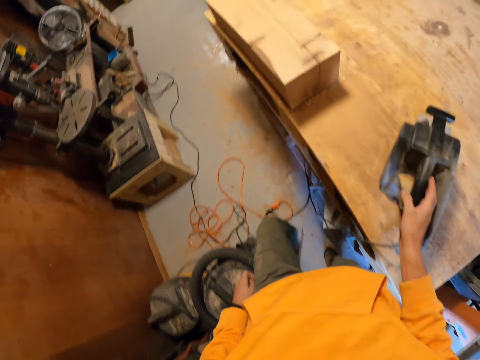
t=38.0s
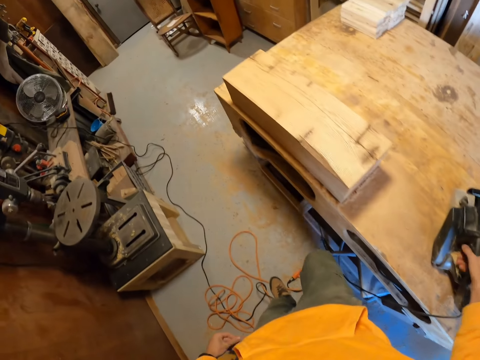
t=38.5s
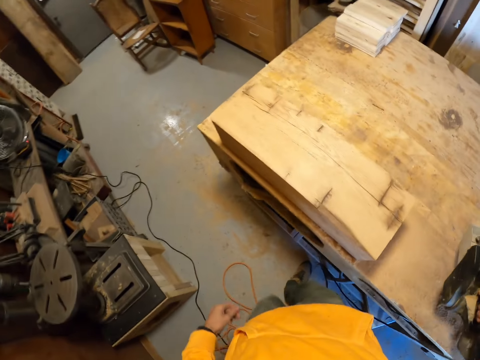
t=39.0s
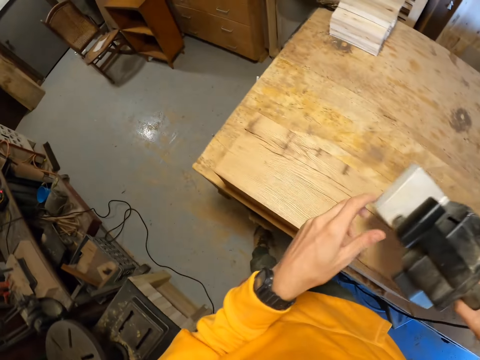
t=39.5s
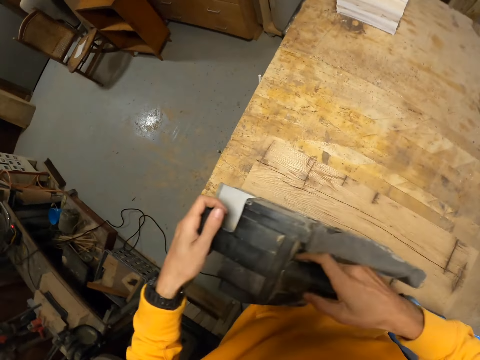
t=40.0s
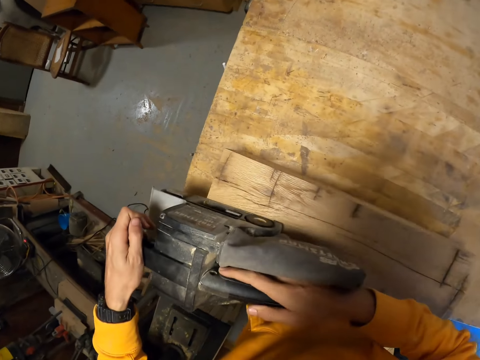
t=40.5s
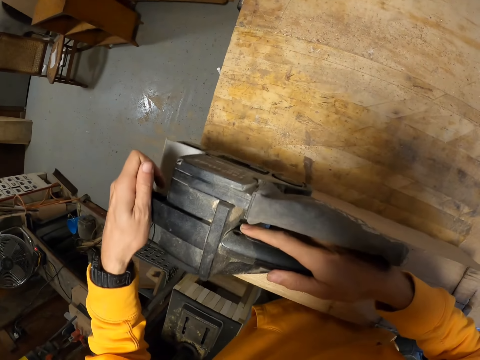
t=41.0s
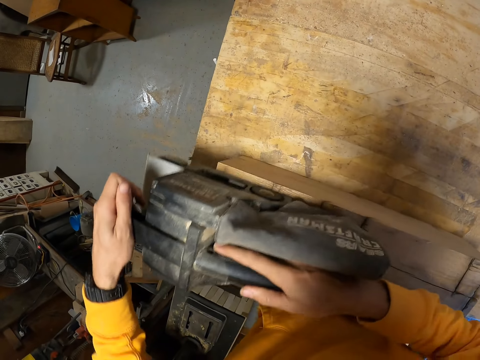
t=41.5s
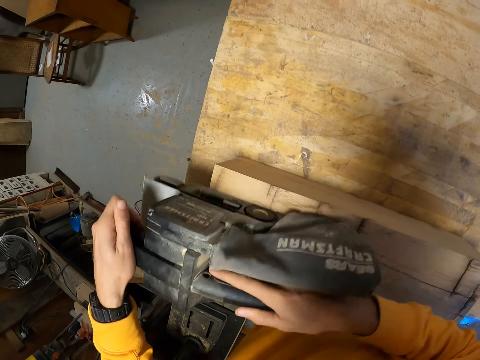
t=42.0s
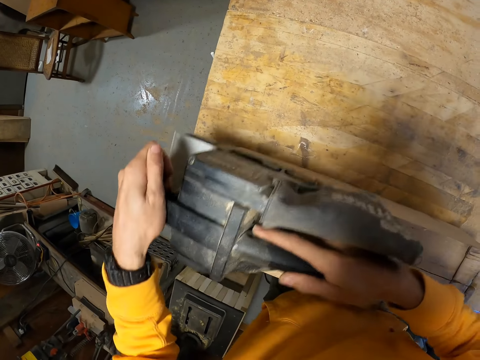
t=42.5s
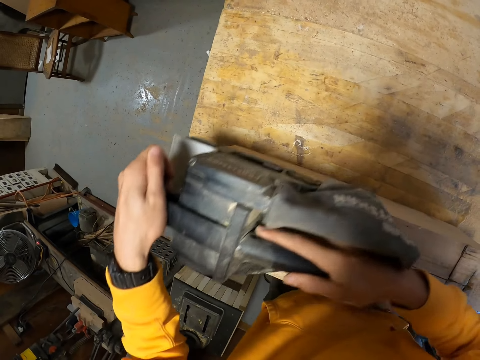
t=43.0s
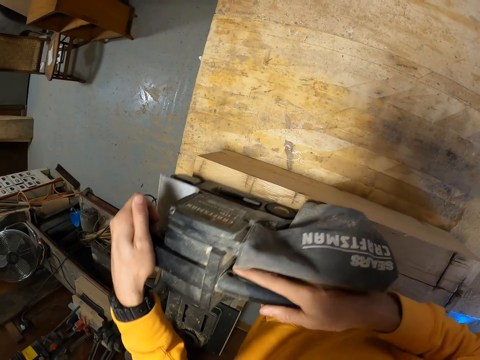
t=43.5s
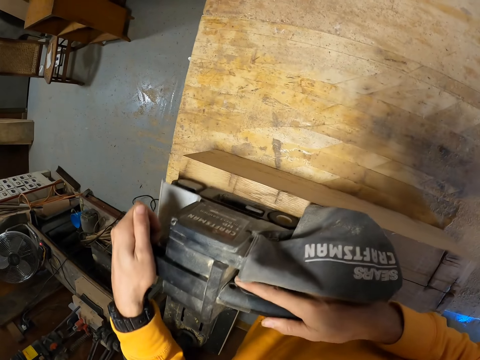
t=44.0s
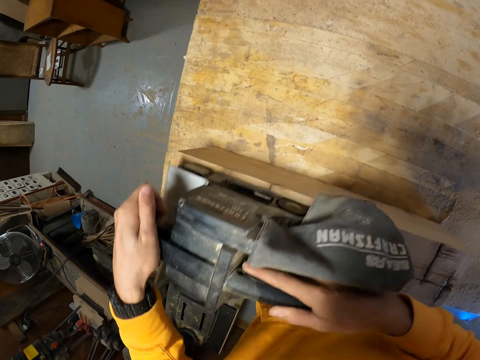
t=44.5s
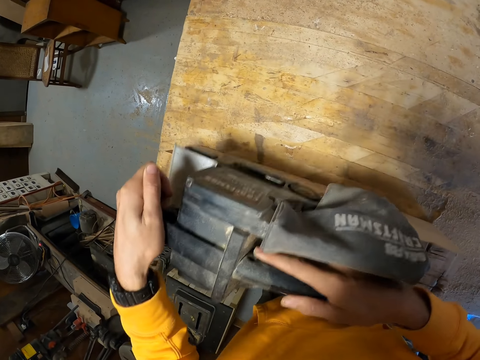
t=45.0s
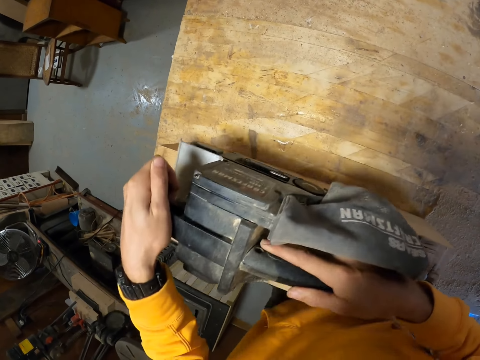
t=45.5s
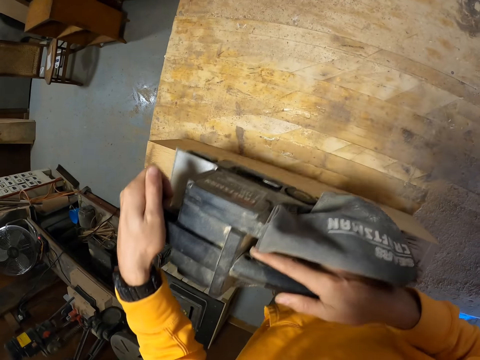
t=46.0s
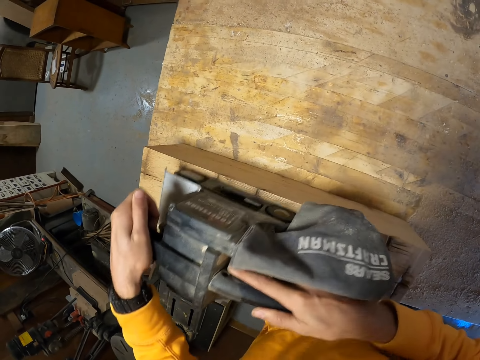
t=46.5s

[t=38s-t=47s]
The camera wearer picks up a belt sander. They hold the sander. They smoothen the wood surface.

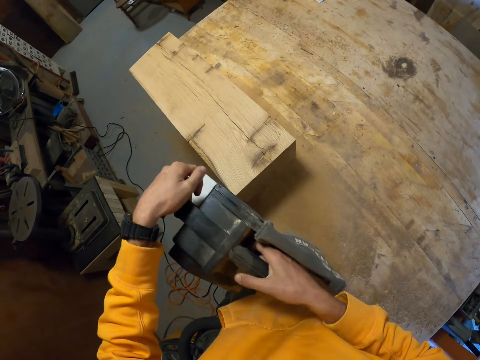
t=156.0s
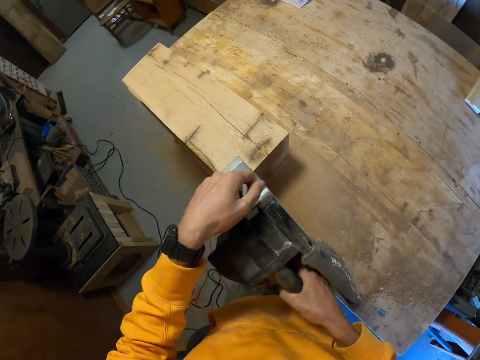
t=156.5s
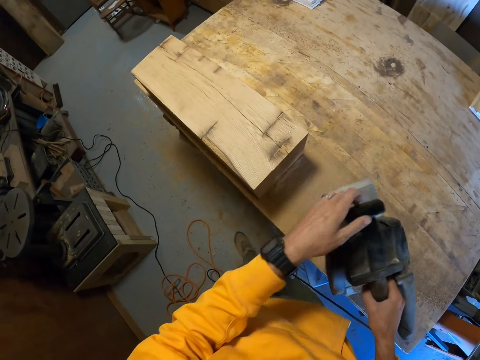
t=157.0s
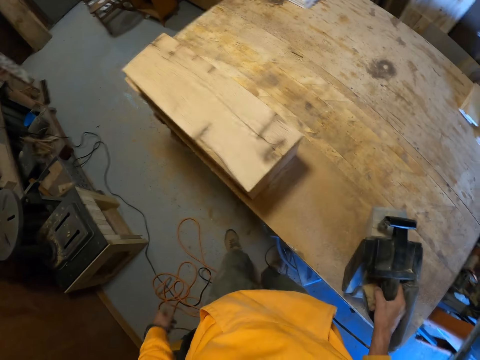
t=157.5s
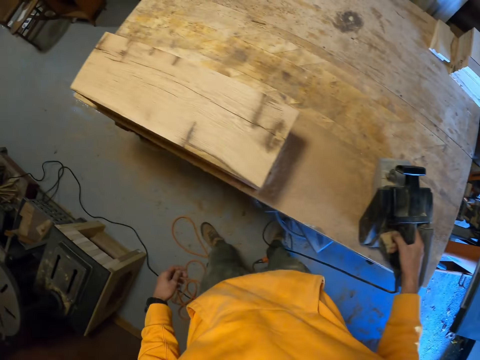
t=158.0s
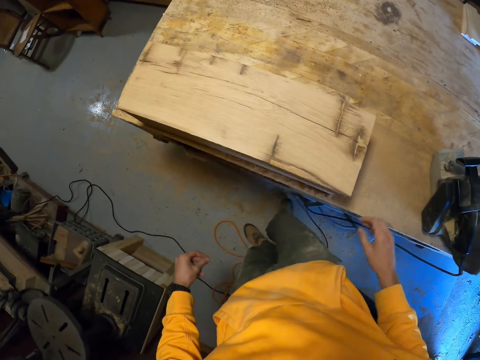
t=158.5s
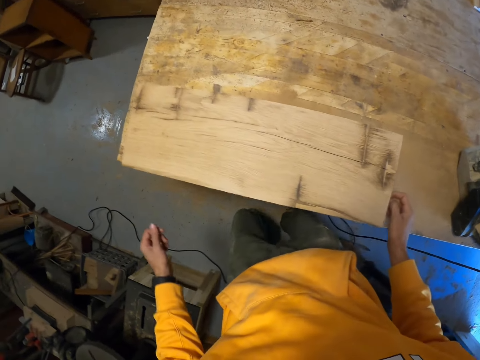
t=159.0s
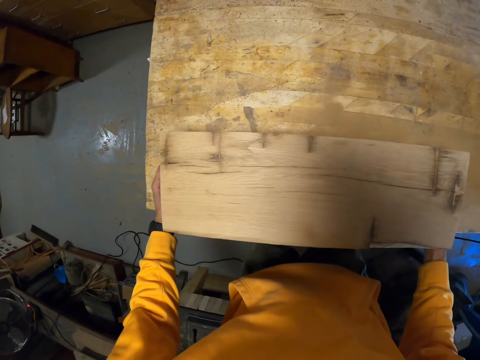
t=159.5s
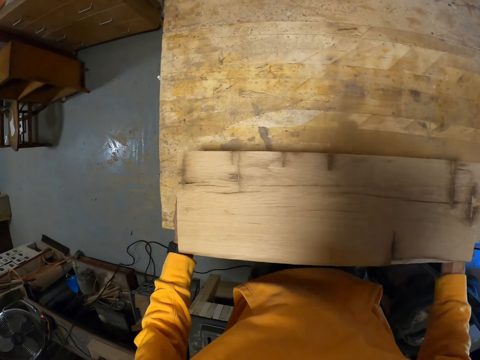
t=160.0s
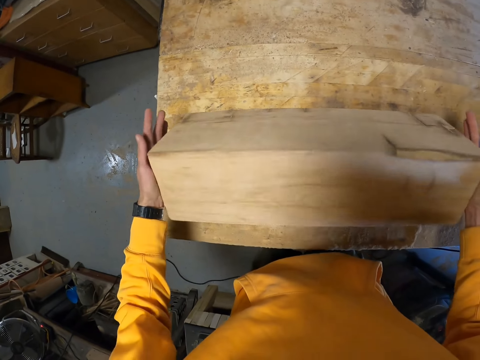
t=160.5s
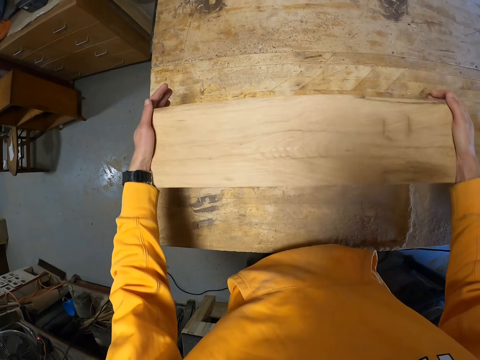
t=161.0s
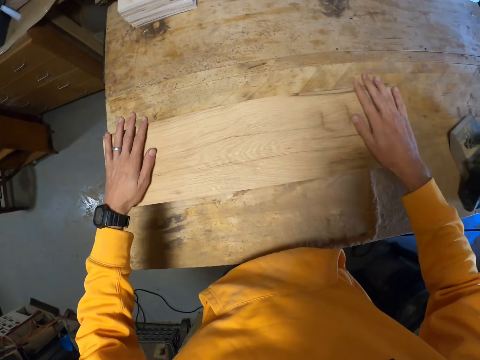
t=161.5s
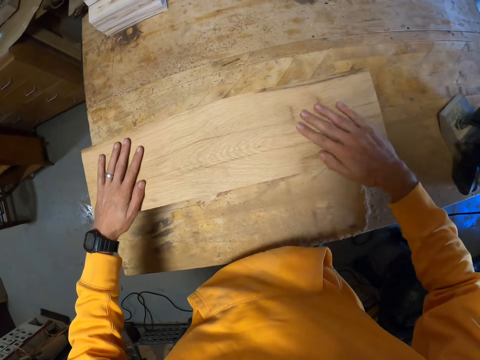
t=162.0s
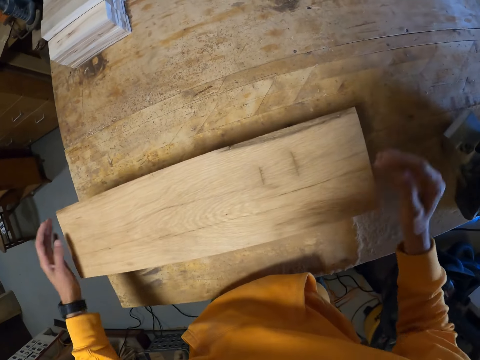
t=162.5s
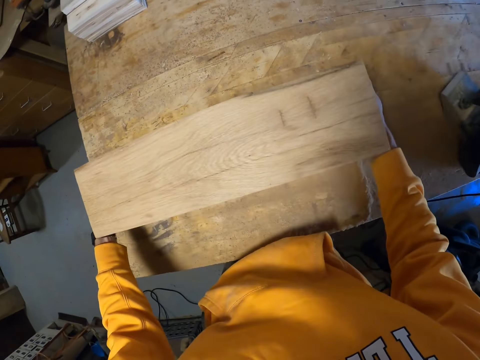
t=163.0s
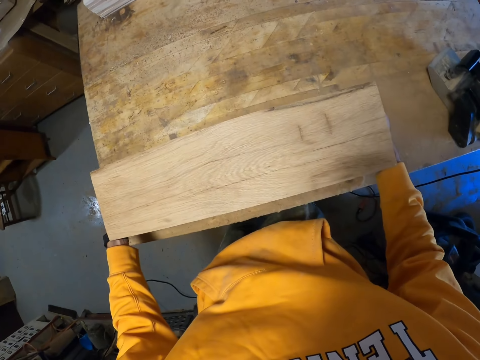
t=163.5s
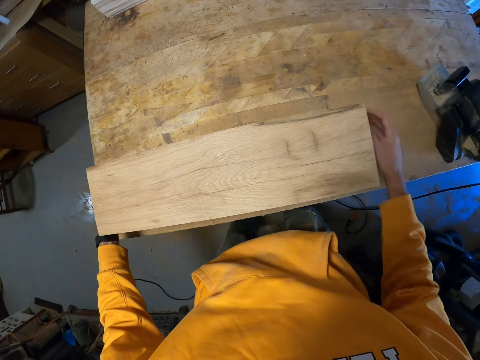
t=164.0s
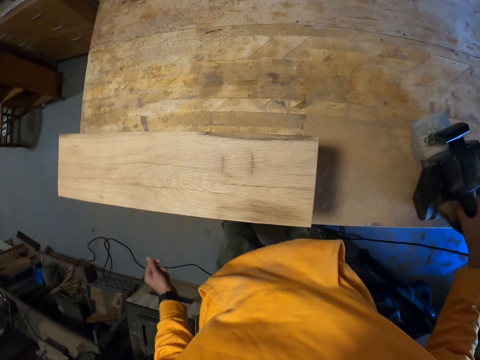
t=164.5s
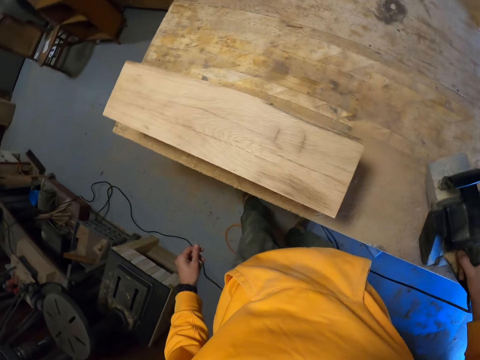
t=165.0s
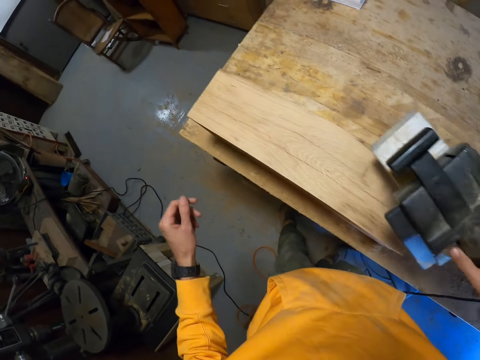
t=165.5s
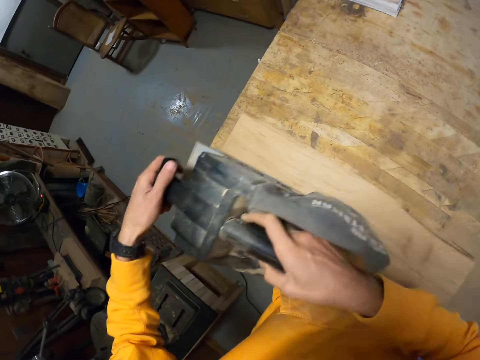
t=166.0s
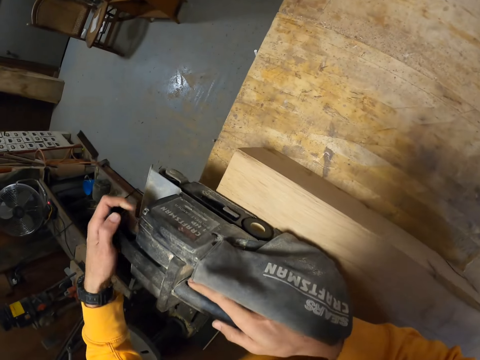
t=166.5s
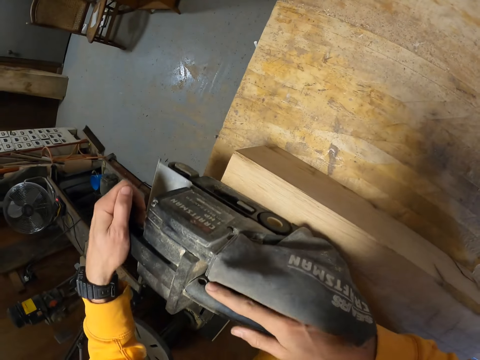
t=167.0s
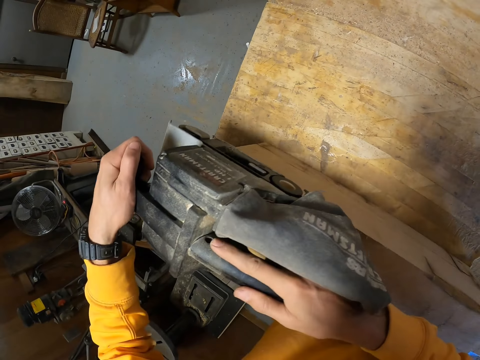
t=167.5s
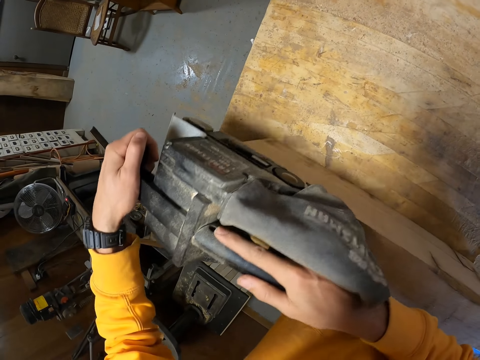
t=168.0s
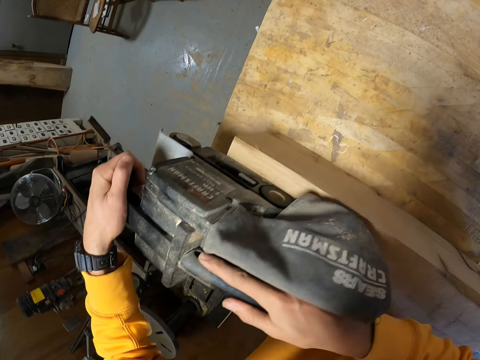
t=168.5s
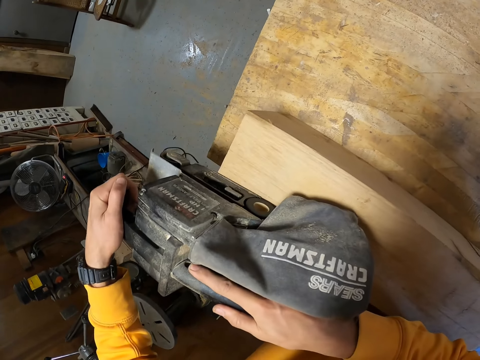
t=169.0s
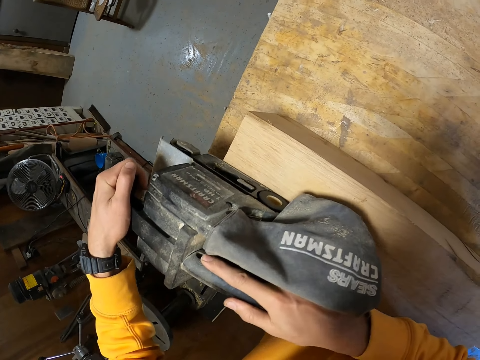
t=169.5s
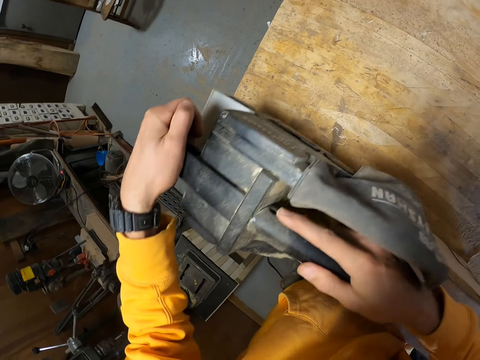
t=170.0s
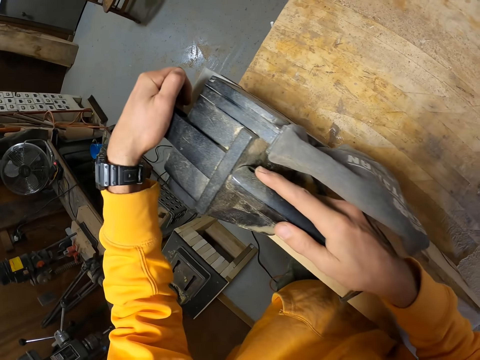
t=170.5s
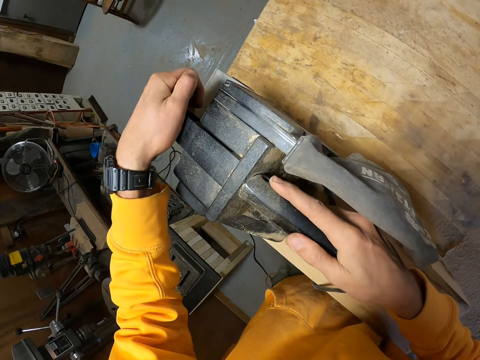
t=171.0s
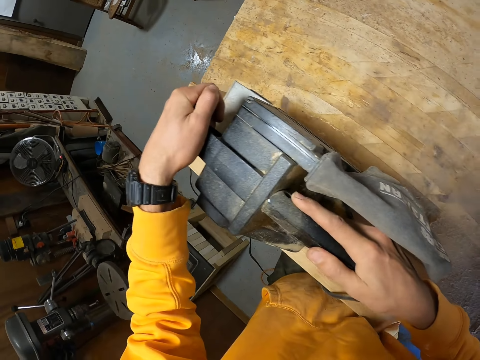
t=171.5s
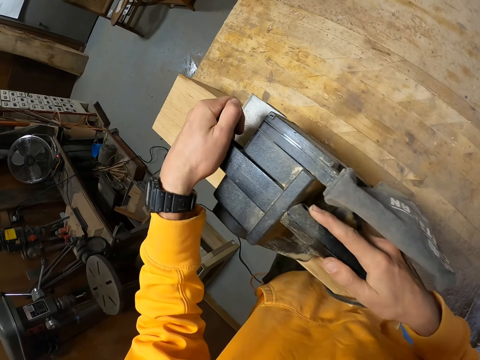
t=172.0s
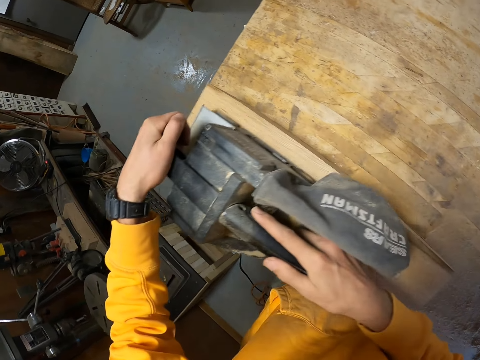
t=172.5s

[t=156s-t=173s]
The camera wearer places the belt sander on the working table. They flip the wood. They feel the wood with hands. They rub the wood surface. They move the wood block. They pick up the belt sander. They smoothen the wood surface.
